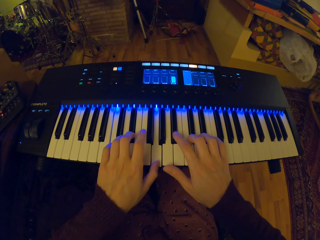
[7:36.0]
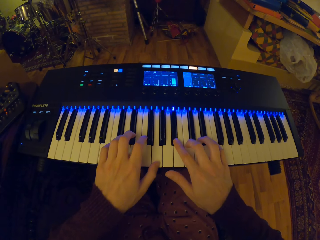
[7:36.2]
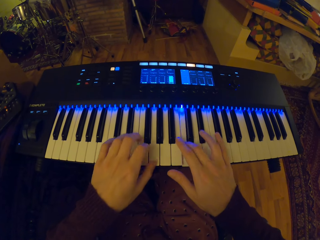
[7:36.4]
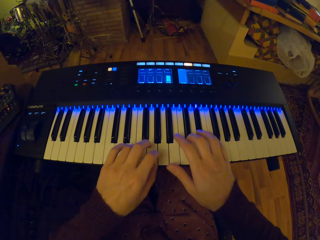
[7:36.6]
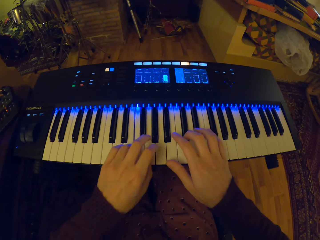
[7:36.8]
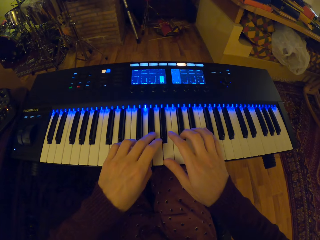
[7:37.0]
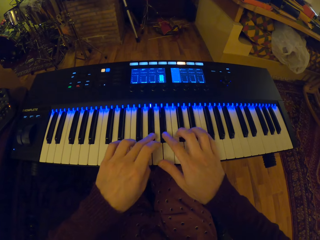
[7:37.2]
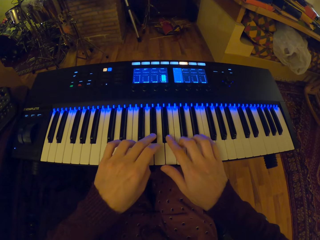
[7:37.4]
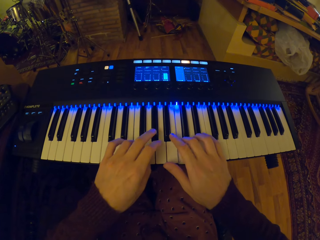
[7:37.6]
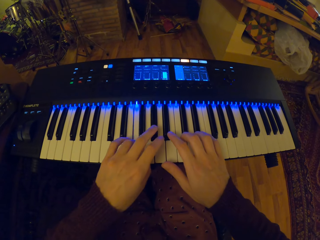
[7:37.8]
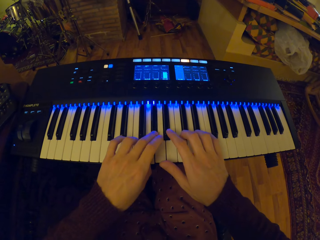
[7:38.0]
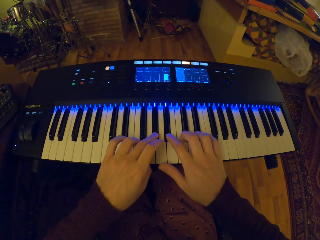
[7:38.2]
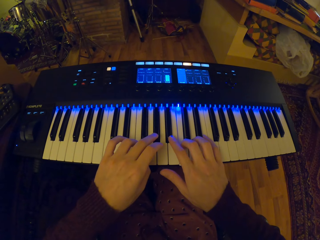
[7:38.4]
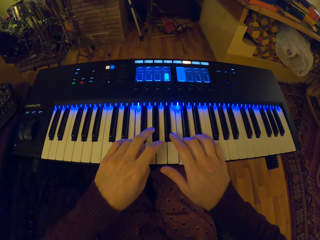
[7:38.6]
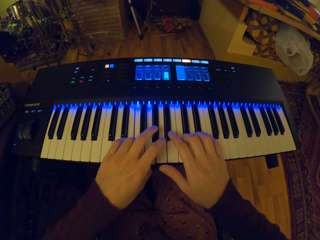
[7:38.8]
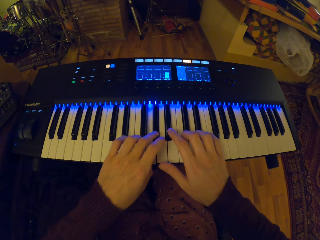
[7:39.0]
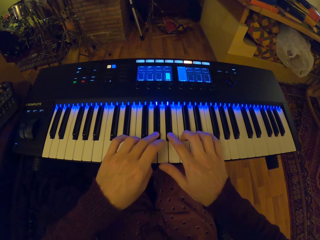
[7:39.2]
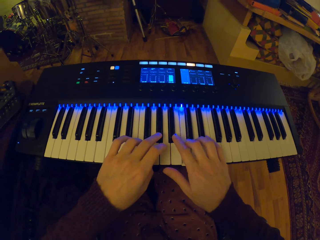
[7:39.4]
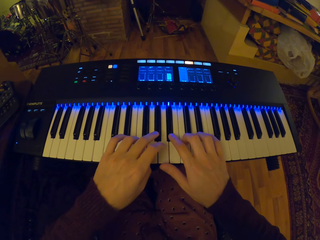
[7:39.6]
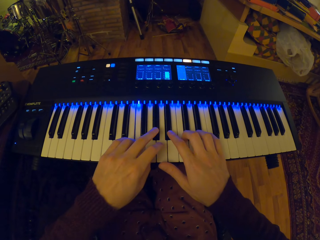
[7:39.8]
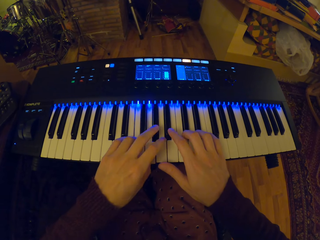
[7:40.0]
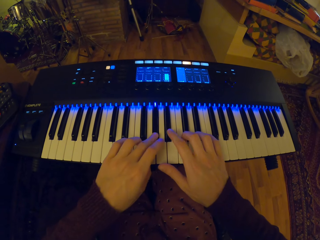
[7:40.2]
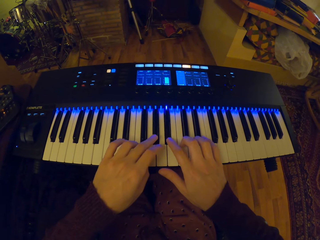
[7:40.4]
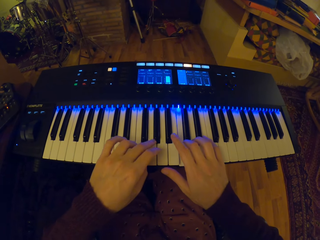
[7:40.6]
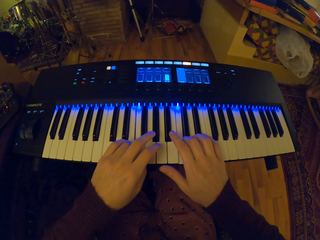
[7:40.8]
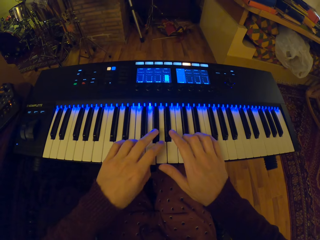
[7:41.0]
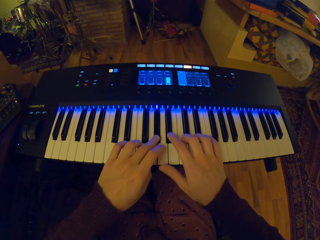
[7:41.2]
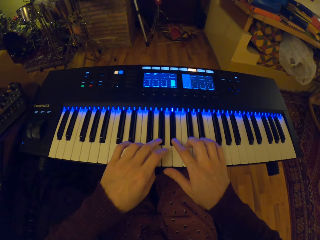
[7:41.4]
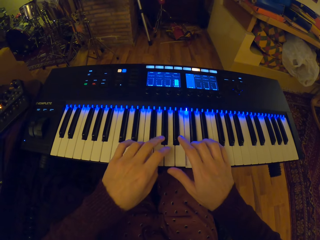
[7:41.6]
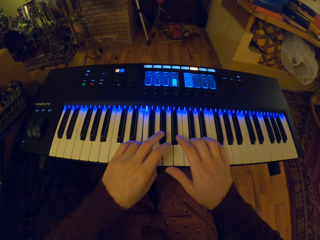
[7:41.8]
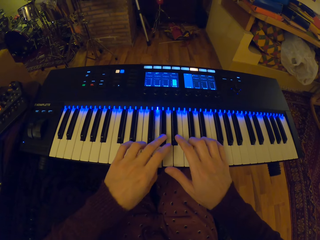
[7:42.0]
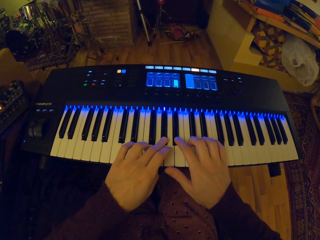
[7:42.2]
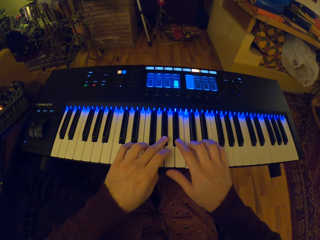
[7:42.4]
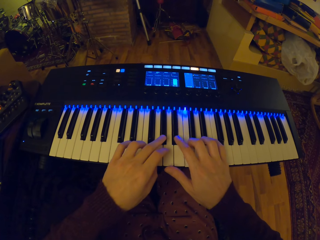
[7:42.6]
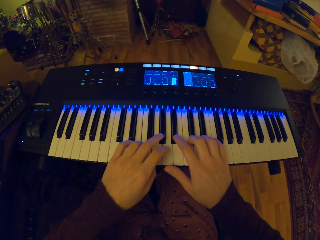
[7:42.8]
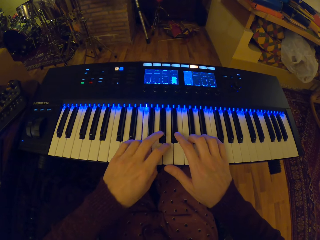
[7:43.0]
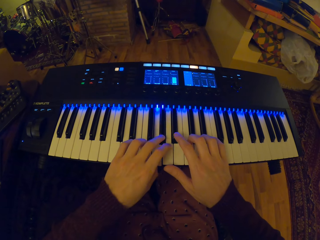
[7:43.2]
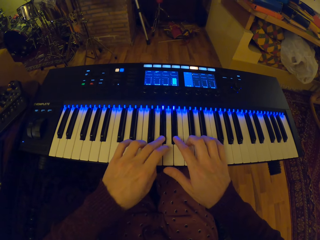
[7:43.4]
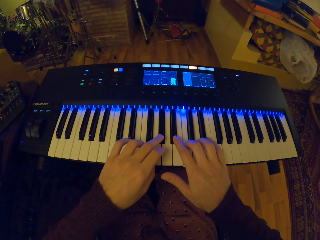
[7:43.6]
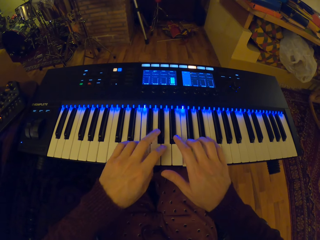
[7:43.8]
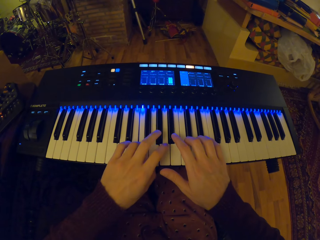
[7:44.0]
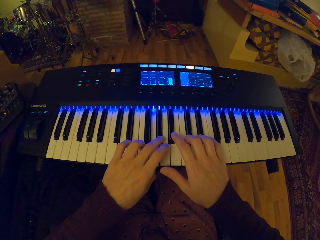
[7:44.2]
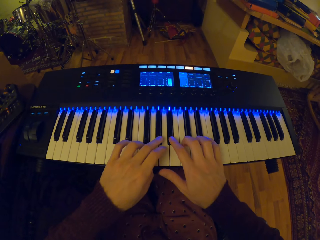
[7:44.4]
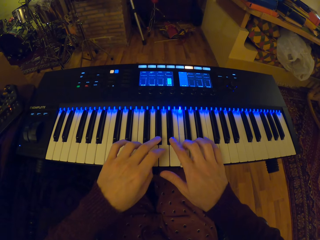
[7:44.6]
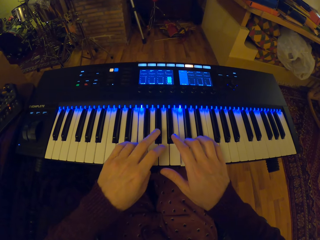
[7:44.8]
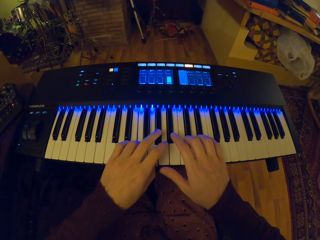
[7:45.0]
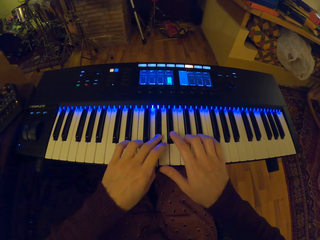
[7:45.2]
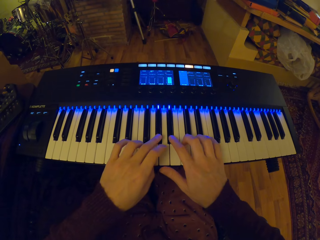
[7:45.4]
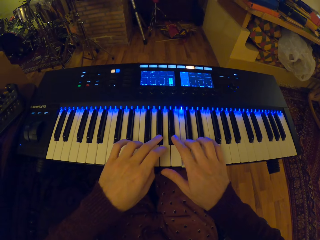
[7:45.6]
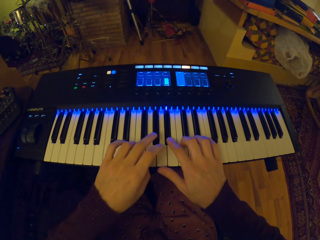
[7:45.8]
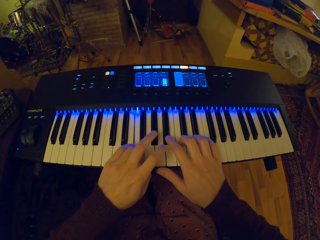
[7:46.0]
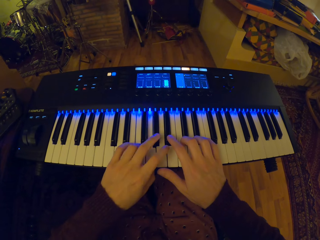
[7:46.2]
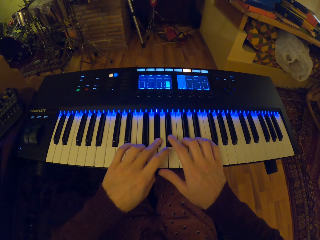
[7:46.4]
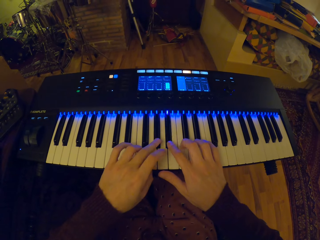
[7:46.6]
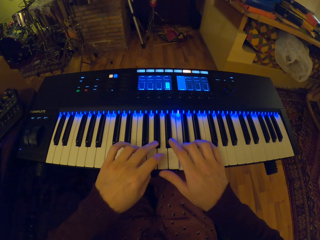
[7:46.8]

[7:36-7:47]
The camera wearer presses some keys on the piano with his left hand.

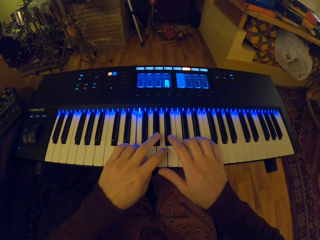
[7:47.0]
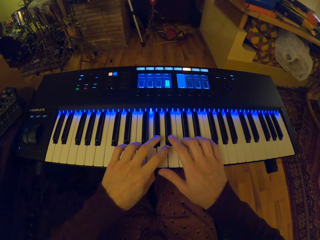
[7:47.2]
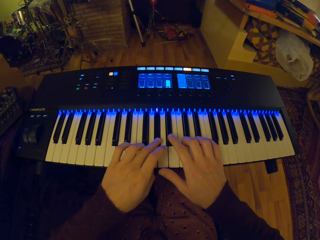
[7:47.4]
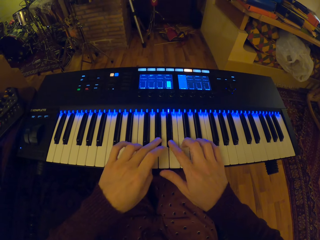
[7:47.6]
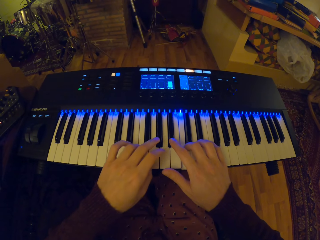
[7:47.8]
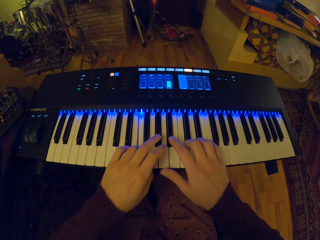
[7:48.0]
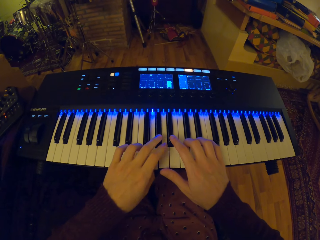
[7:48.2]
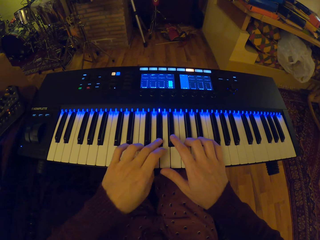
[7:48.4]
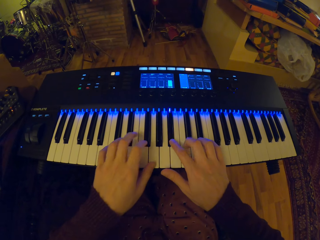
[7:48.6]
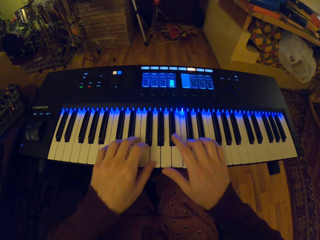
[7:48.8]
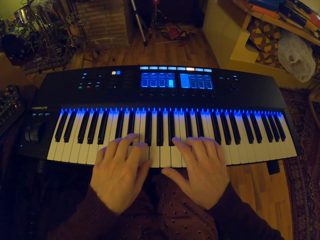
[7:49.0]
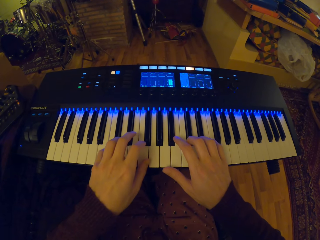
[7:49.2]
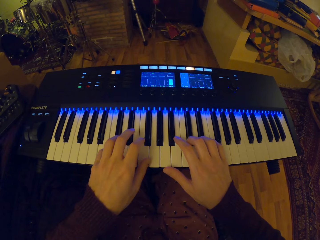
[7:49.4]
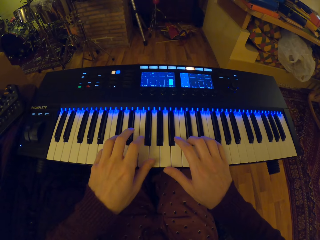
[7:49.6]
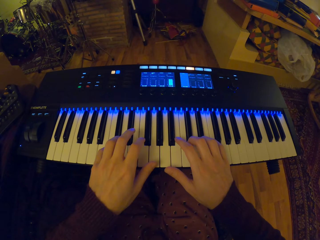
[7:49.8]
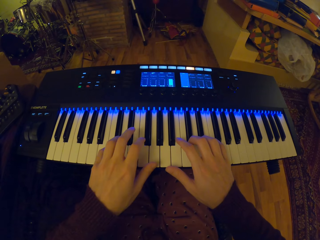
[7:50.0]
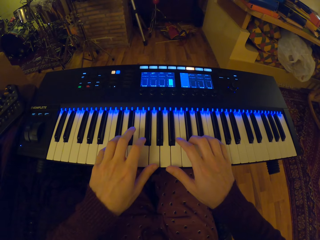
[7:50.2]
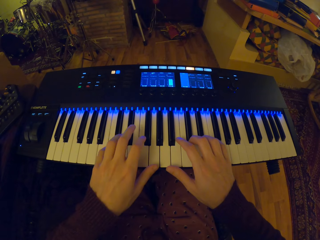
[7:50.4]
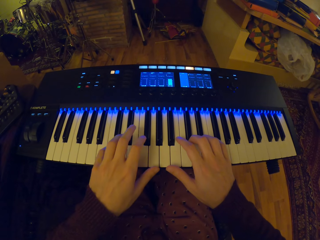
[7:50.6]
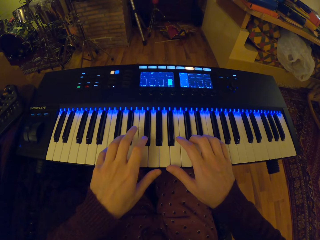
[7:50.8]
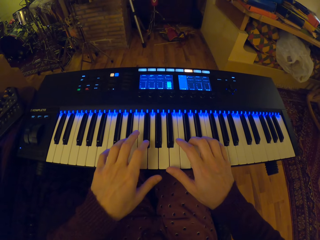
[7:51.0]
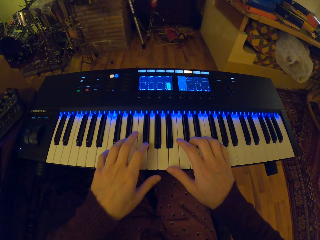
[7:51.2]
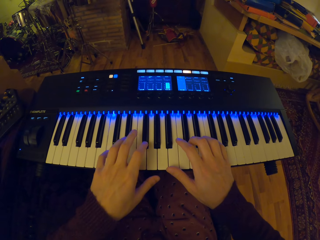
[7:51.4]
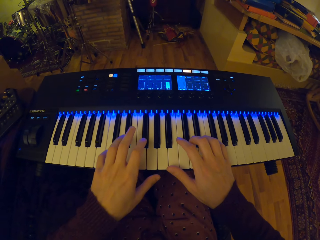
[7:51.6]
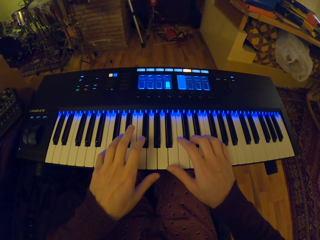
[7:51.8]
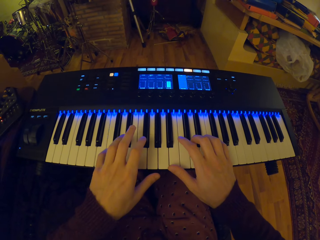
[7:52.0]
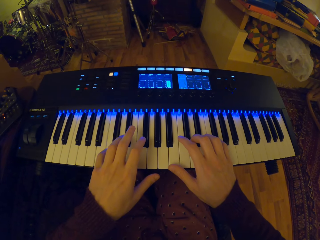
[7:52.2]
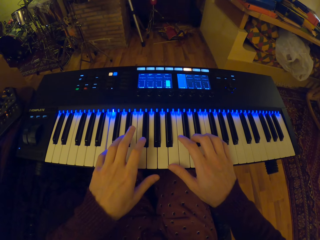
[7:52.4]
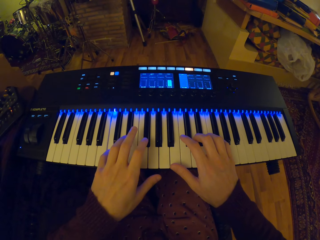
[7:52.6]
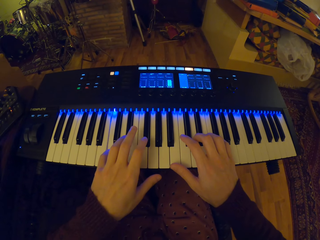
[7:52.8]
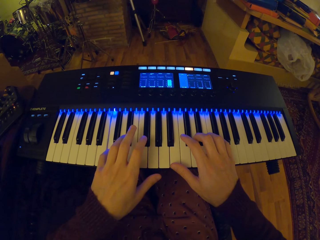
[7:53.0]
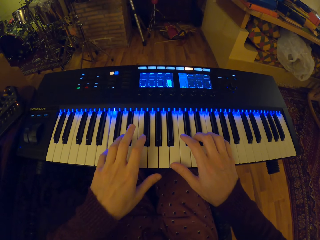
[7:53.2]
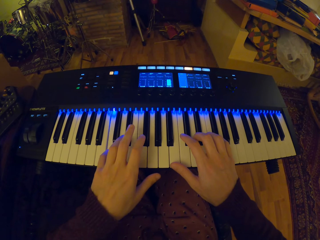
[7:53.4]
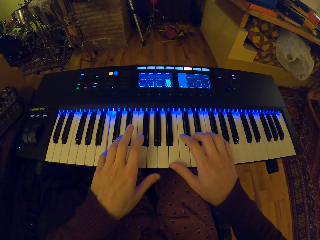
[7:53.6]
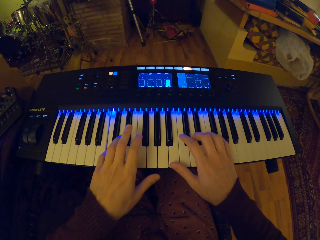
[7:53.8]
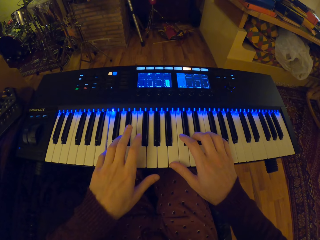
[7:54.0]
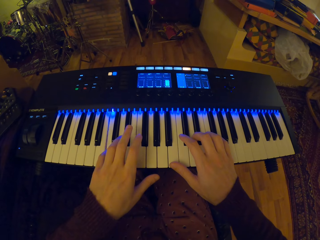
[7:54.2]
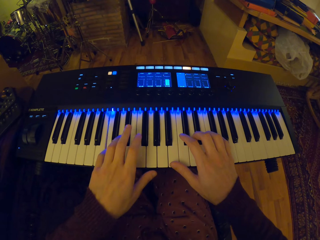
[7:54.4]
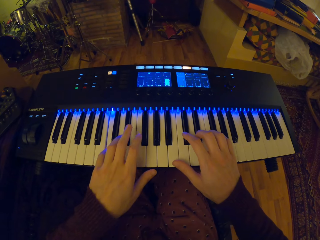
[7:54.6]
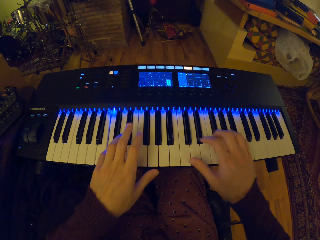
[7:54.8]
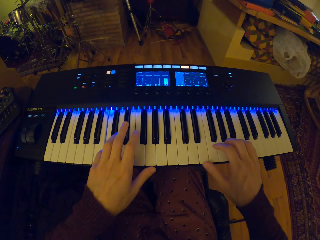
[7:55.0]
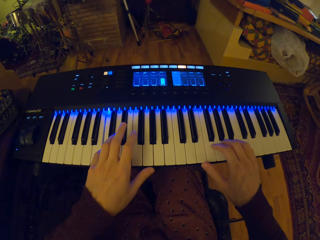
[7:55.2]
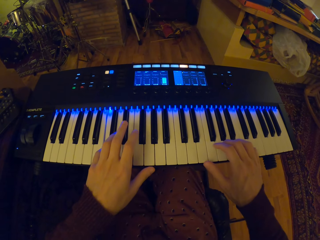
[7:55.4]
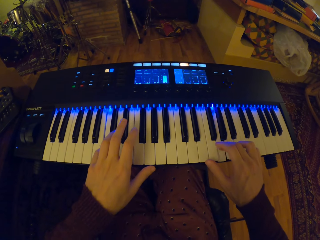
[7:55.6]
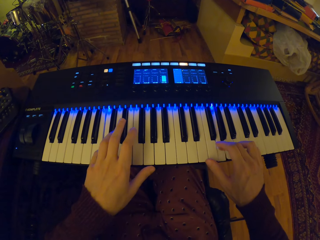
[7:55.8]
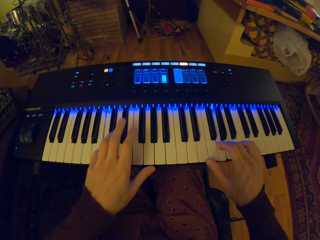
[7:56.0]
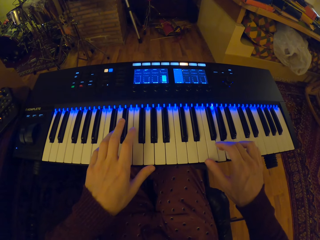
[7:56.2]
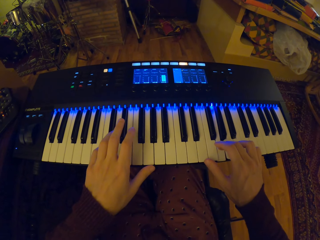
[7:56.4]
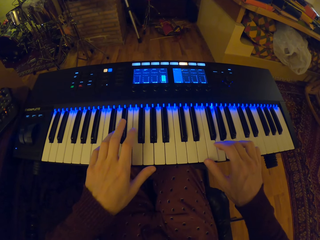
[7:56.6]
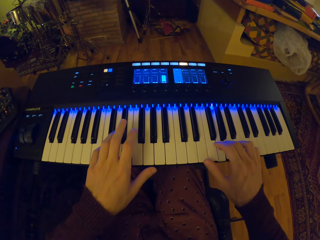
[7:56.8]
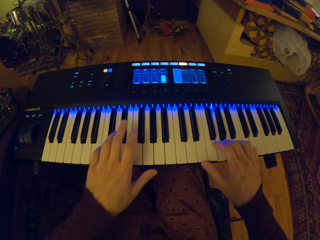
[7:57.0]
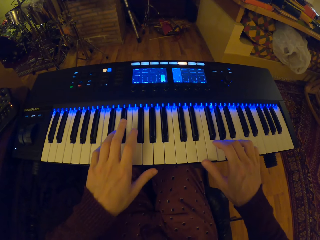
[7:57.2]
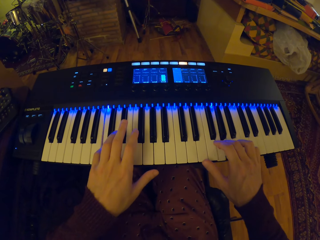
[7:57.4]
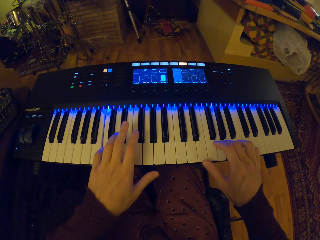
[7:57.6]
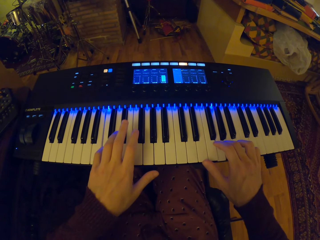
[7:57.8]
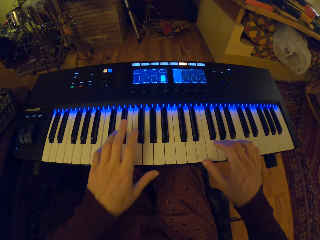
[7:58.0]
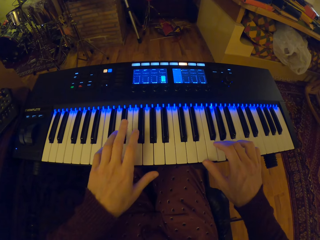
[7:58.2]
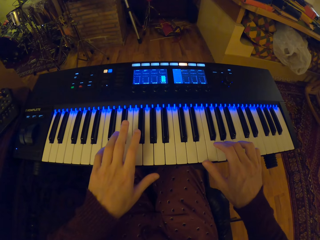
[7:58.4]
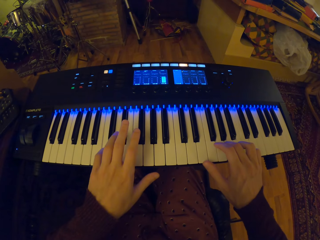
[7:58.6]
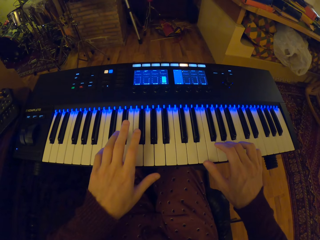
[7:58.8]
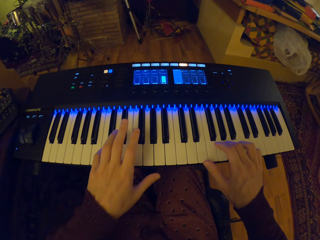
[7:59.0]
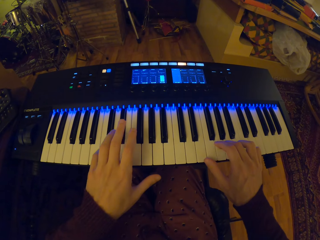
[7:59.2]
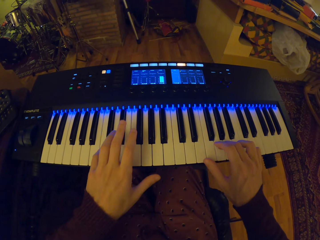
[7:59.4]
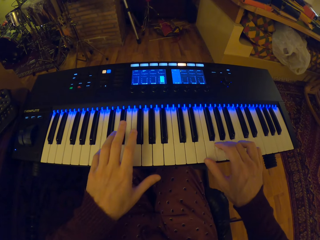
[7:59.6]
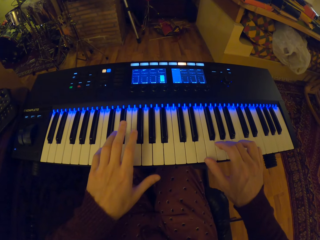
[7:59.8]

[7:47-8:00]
The camera wearer presses some keys on the piano with his left hand. He presses a key on the piano with his left hand. He presses a key on the piano with his right hand.
